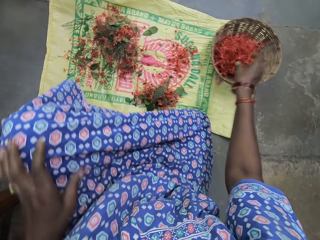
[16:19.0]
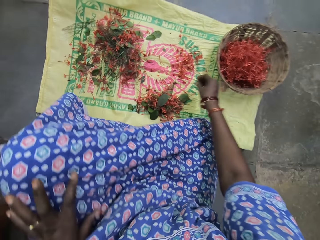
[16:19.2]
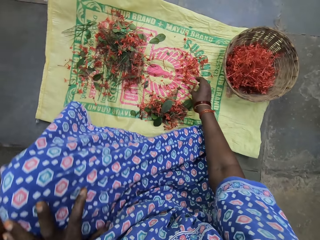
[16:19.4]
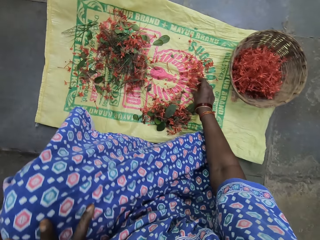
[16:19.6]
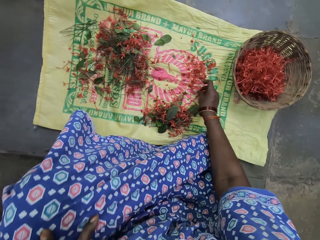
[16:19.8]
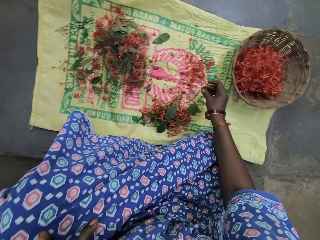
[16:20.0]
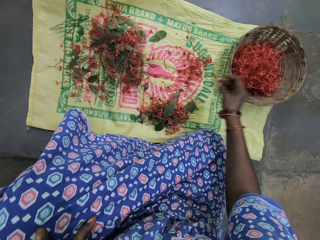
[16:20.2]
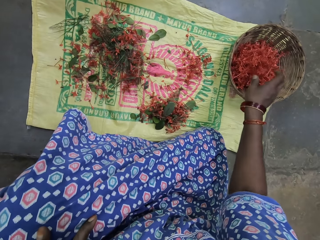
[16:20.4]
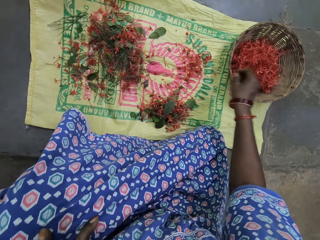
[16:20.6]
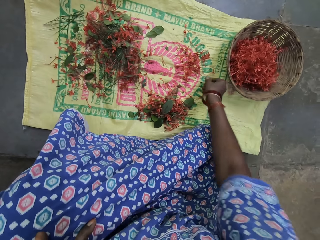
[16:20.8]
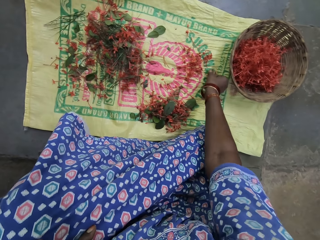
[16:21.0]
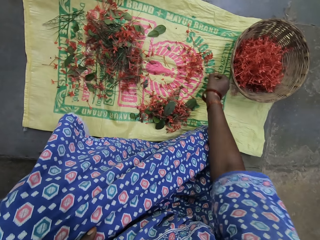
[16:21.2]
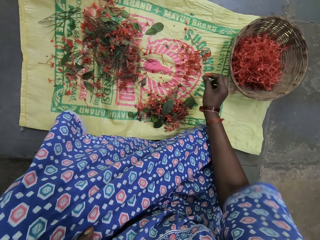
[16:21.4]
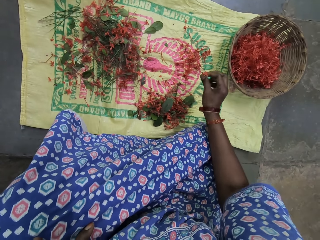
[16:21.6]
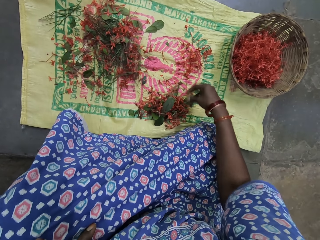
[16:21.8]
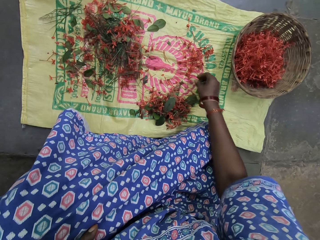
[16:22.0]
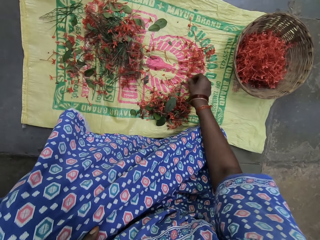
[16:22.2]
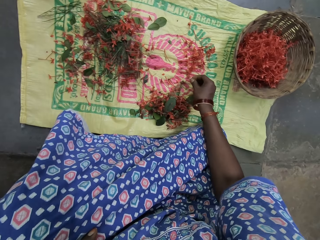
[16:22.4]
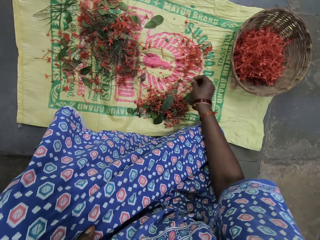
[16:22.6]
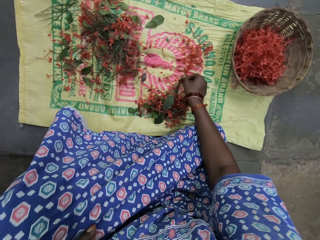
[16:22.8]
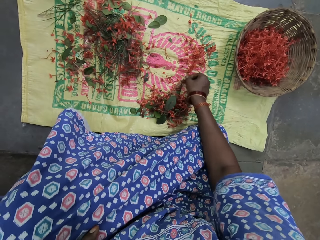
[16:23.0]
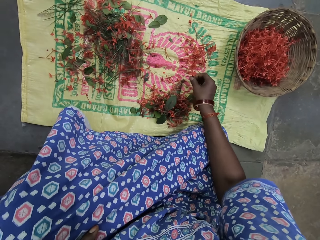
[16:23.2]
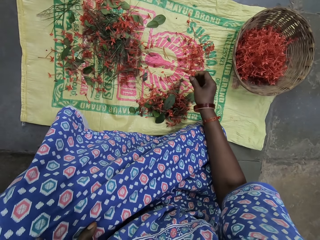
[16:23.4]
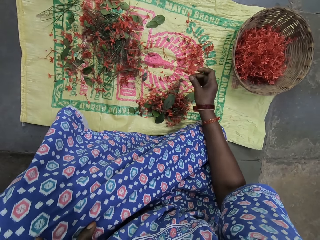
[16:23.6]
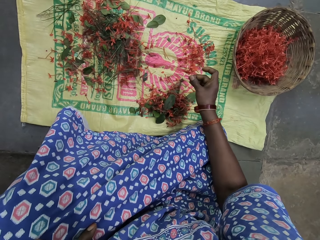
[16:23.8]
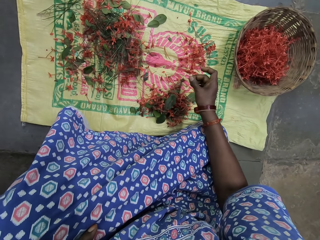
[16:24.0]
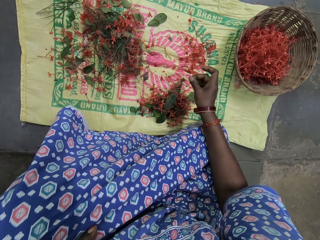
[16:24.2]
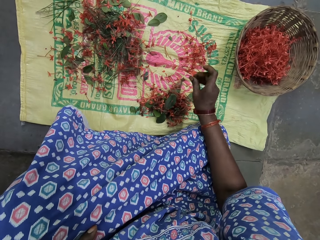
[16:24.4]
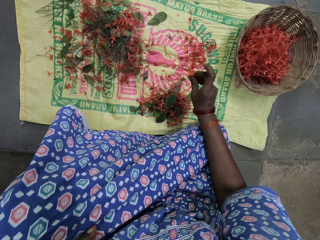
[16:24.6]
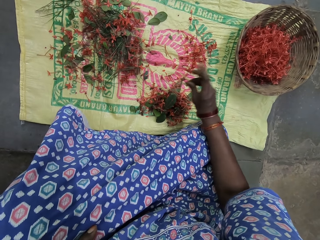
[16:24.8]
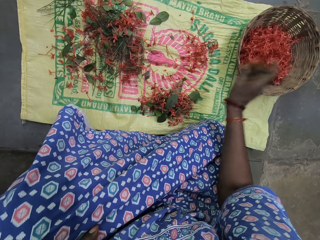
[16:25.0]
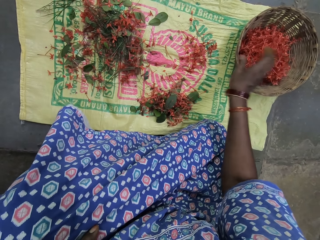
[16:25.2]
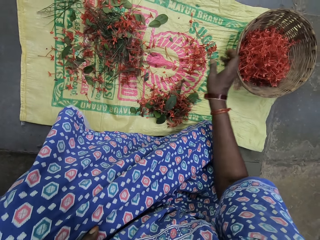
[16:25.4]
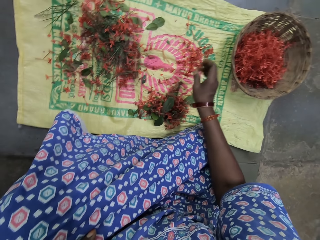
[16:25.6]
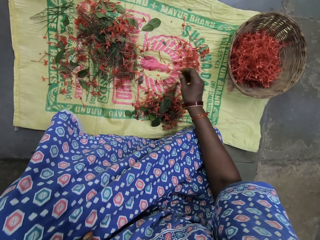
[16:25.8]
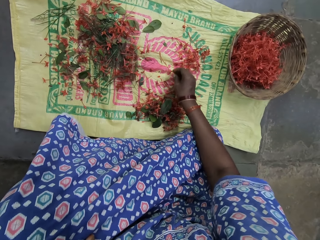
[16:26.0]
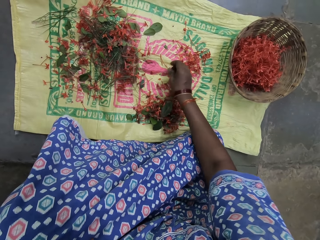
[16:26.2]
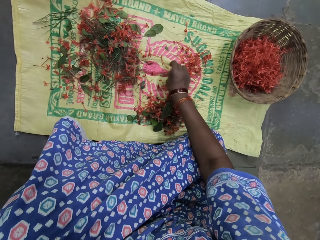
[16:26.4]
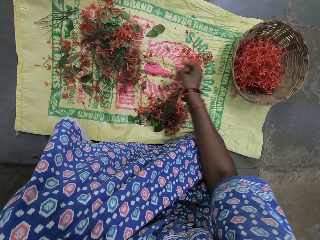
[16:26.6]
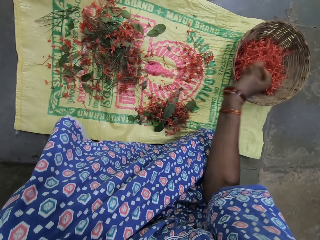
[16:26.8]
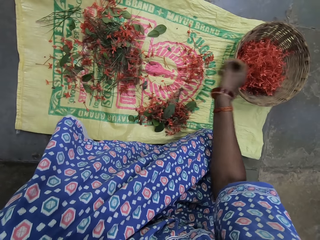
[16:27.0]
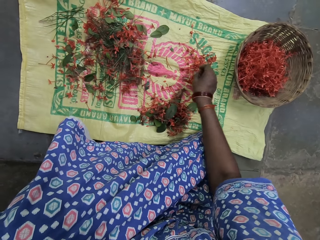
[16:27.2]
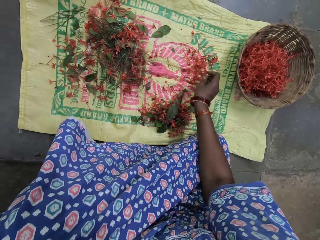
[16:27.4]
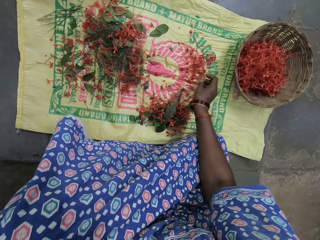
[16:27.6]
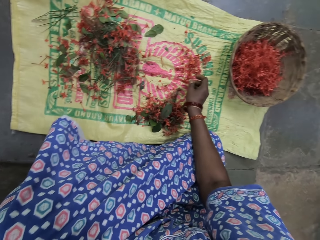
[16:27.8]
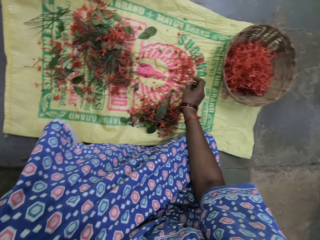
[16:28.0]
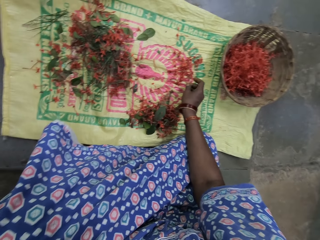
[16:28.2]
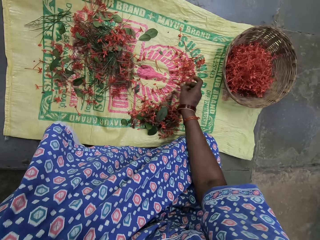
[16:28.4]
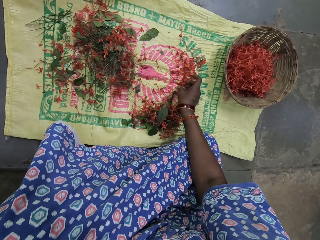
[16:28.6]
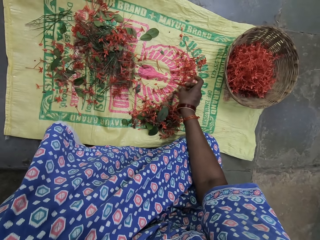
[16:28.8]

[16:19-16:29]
The camera wearer drops a flower with her left hand. She drops the flower in a basket. She picks flowers and puts the flowers in the basket. She picks a flower. She drops the flower. She picks the flower. She holds the flower. She puts the flower in the basket. She picks the flower and puts the flower in the basket.

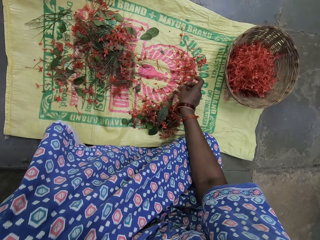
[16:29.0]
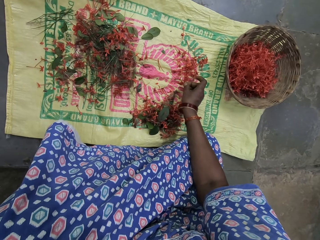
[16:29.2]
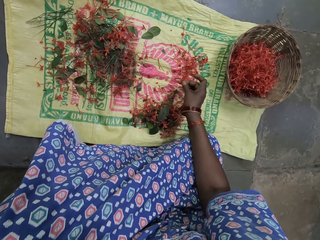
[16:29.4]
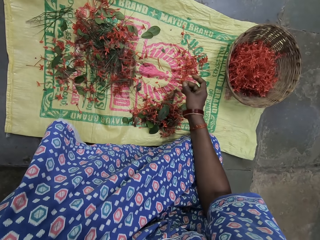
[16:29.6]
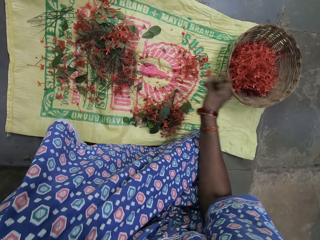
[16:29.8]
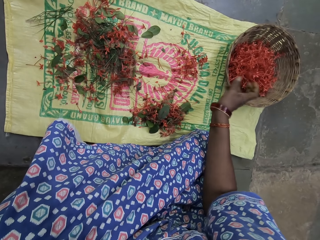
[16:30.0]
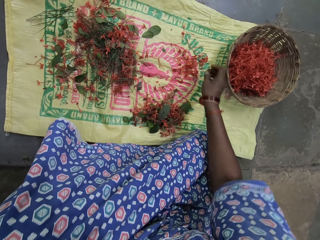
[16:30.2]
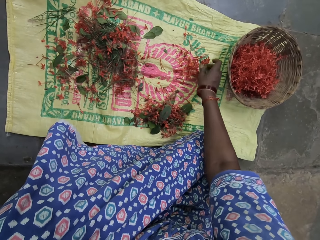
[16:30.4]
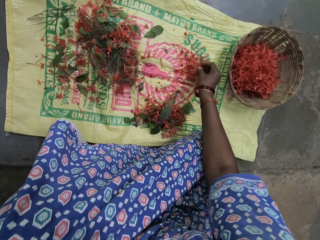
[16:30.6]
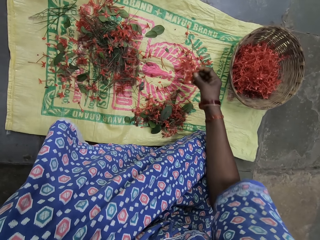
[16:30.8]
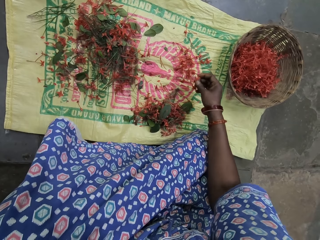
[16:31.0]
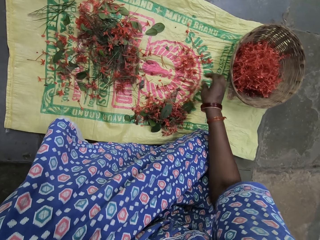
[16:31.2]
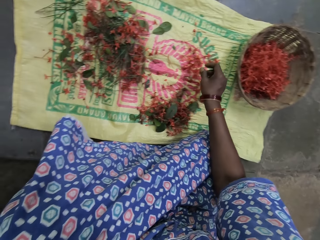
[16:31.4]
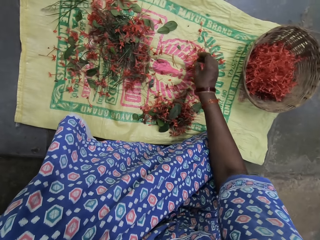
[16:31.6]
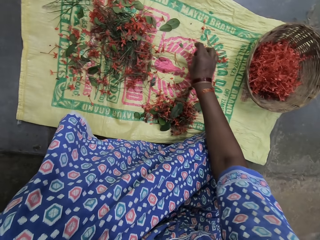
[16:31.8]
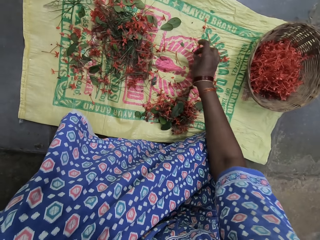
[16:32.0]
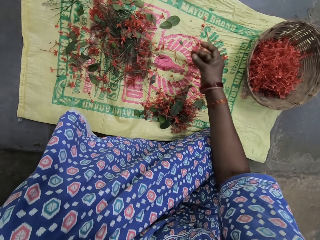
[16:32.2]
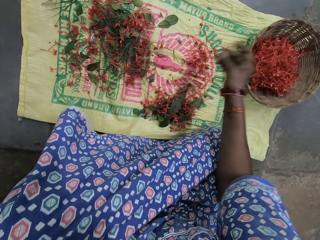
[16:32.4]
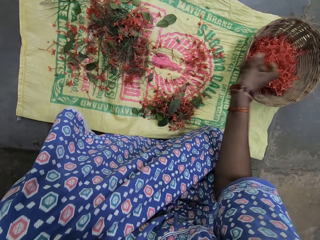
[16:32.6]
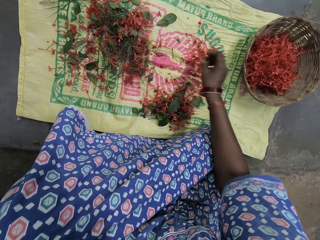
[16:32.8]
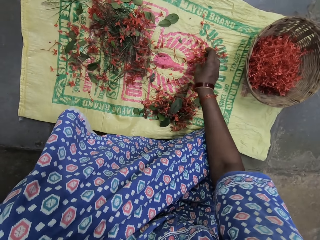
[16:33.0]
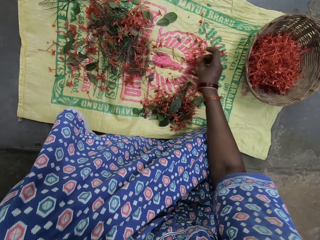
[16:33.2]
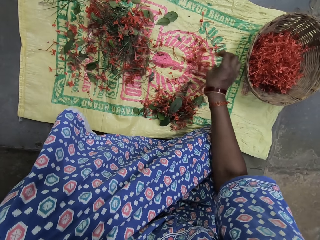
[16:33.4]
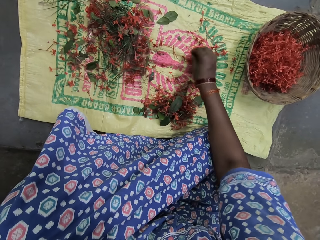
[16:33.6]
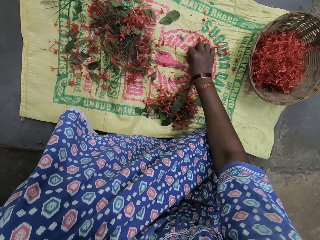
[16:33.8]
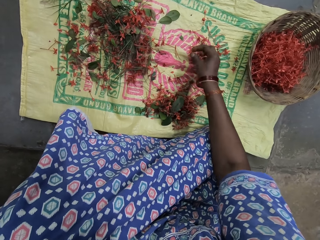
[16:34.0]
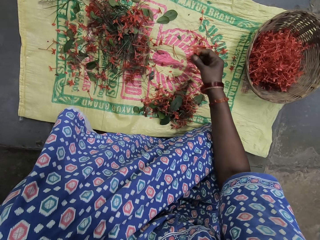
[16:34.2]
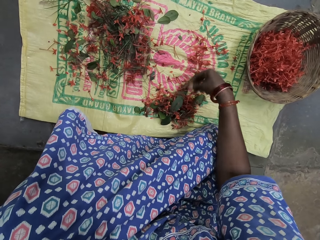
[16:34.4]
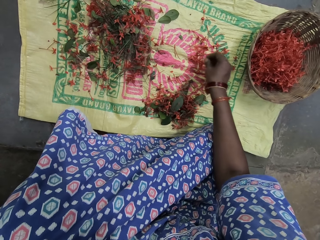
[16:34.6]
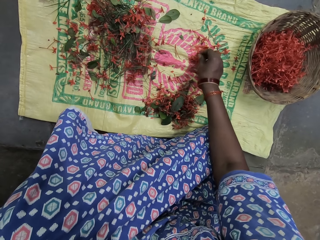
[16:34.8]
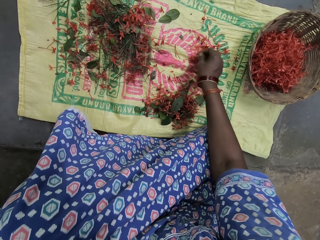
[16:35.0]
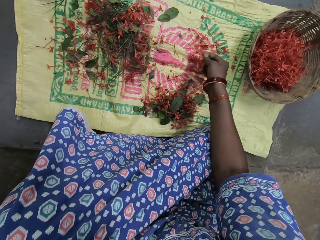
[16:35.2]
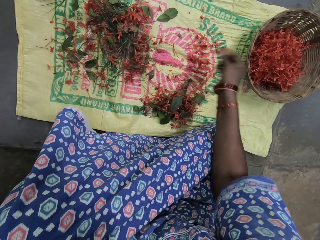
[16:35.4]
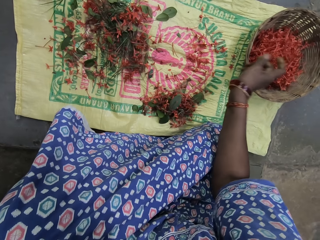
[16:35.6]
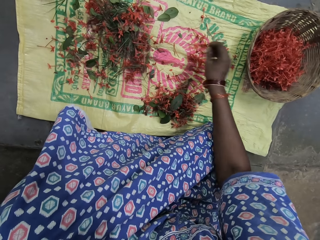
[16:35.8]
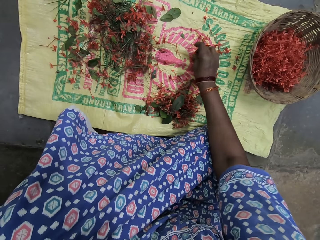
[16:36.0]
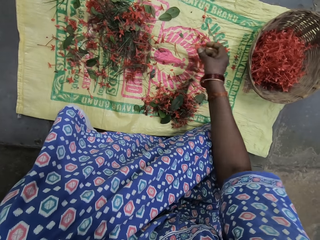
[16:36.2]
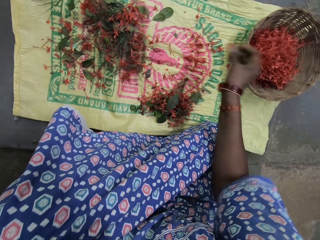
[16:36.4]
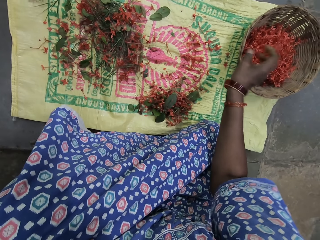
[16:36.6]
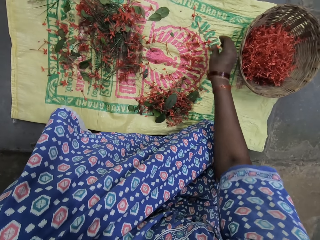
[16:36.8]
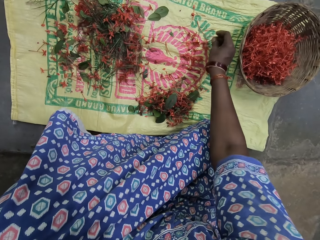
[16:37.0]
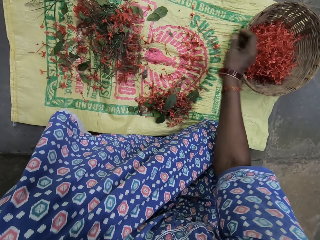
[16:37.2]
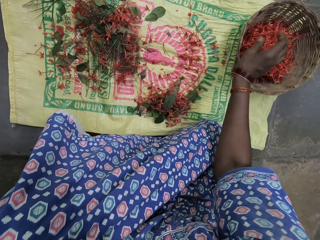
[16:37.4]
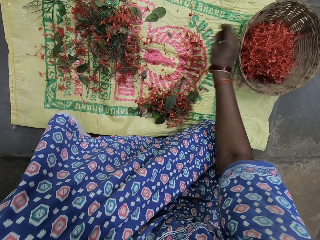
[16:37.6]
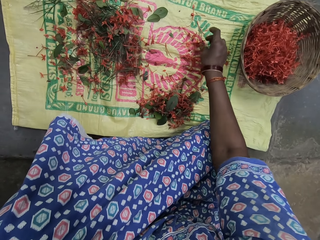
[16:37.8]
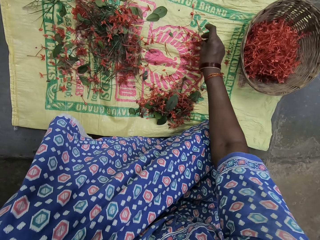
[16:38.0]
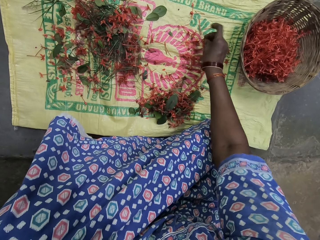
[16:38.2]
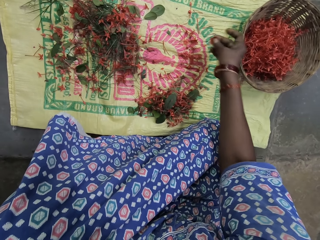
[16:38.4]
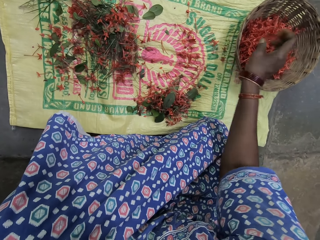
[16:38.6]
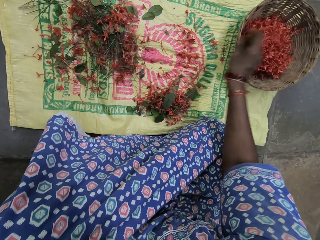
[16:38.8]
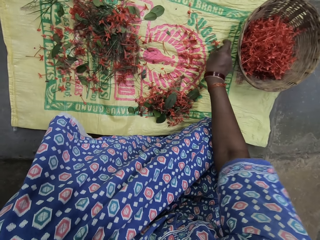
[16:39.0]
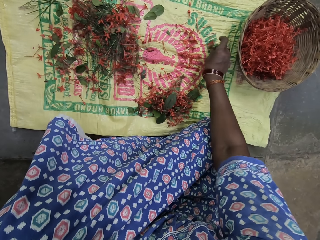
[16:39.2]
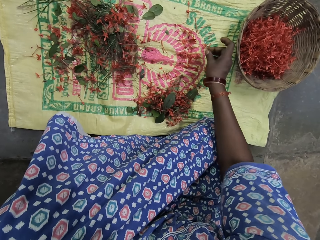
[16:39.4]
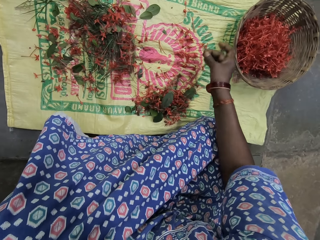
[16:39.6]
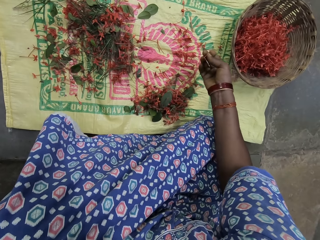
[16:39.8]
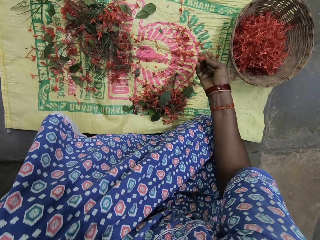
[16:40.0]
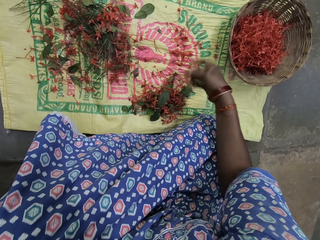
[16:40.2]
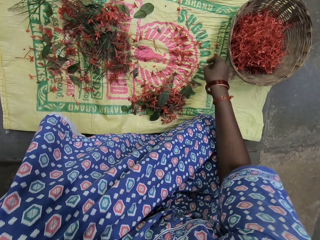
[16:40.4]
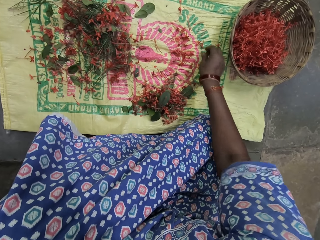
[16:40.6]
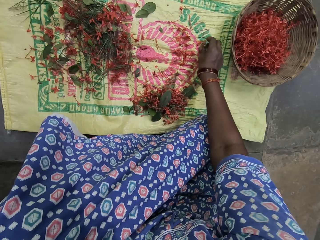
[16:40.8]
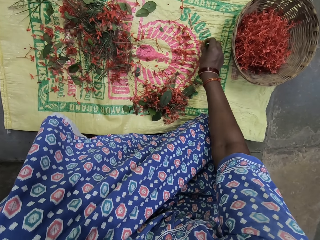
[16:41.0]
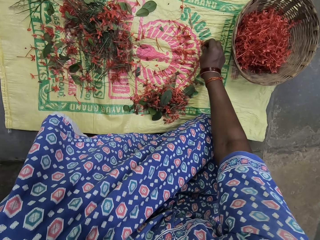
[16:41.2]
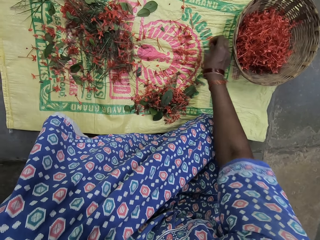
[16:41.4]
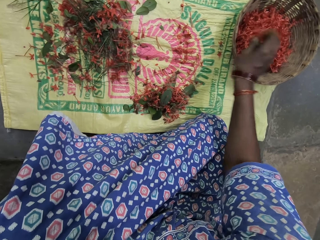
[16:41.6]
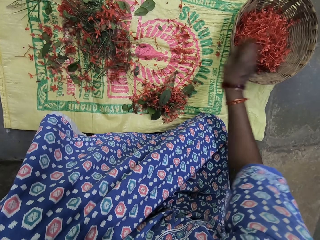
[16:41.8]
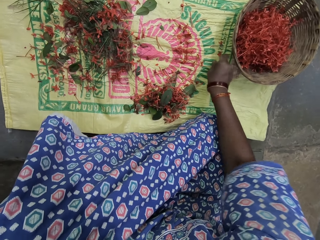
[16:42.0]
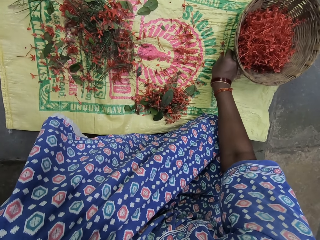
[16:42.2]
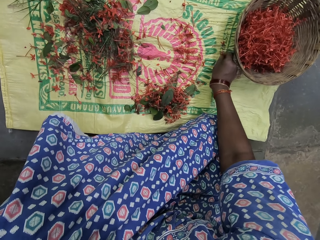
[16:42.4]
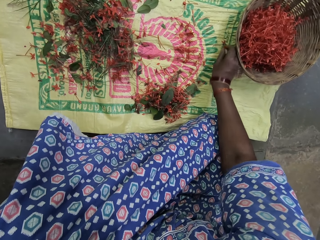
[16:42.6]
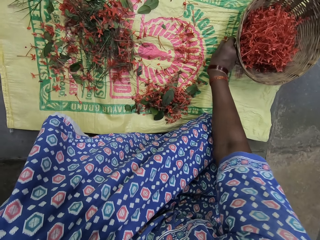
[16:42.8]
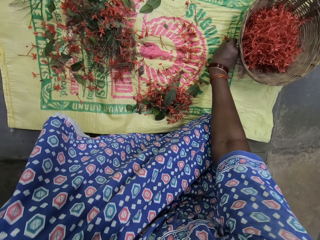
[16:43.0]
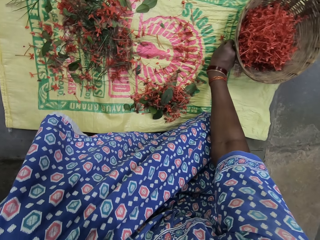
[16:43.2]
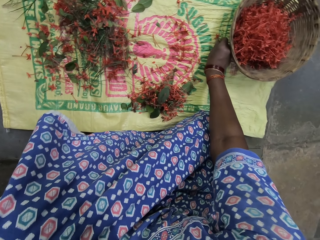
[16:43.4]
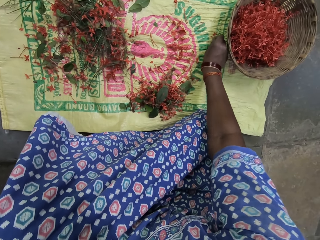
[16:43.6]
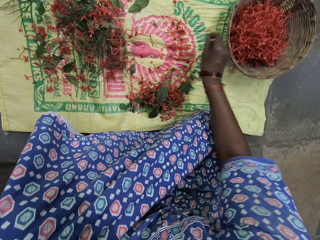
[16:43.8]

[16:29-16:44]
The camera wearer picks a flower. They put the flower in a basket. They pick flowers. They drop the flowers on the sack. They pick the flowers. They put a flower in the basket. They pick the flowers. They drop the flowers on the sack. They pick the flowers and drop the flowers in the basket. They pick the flowers and drop the flowers in the basket. They pick the flowers and drop the flowers in the basket. They pick the flowers and drop the flowers in the basket. They pick the flowers and drop the flowers in the basket. They pick the flowers.
